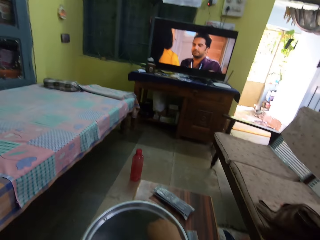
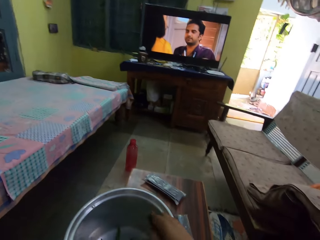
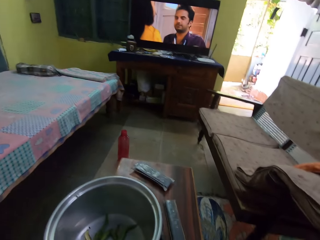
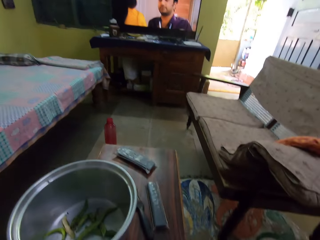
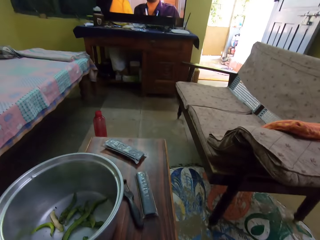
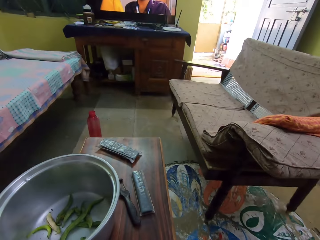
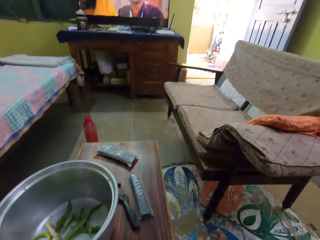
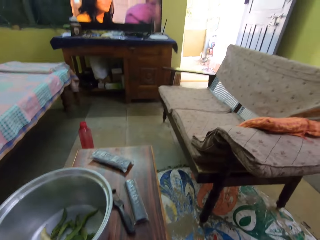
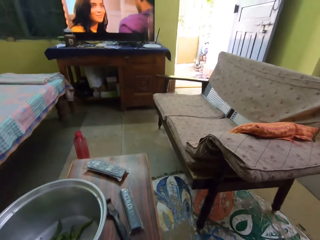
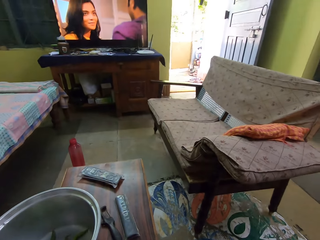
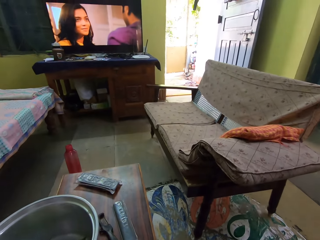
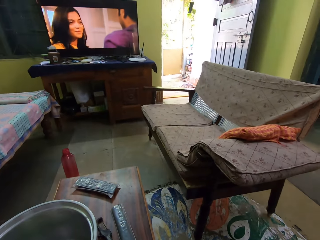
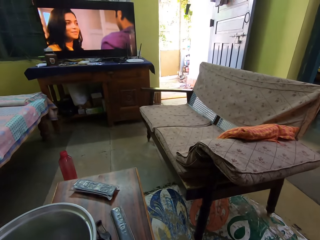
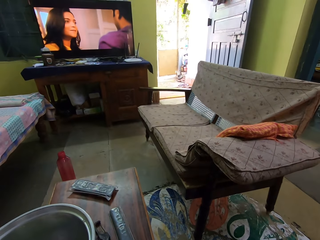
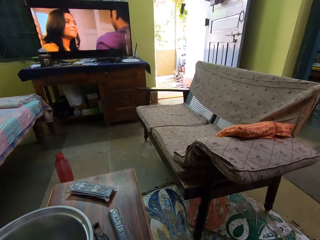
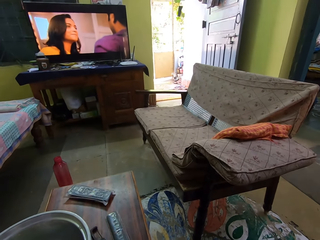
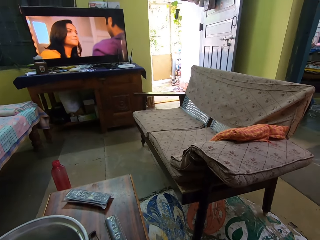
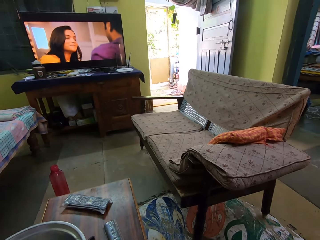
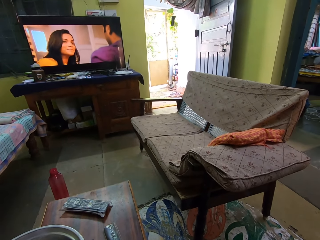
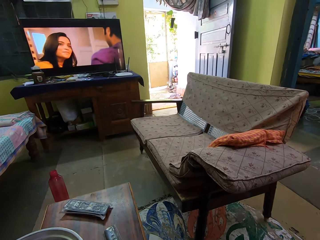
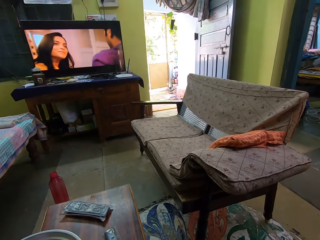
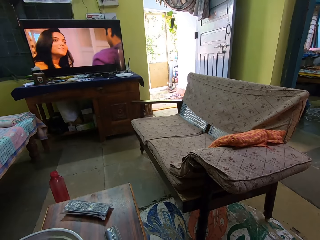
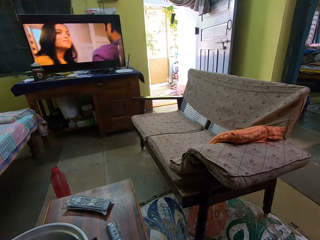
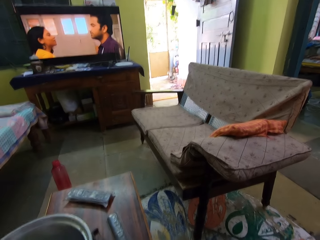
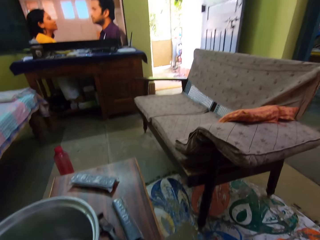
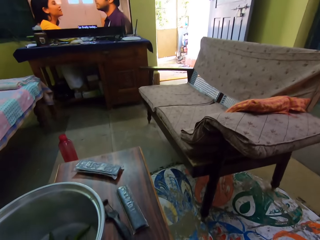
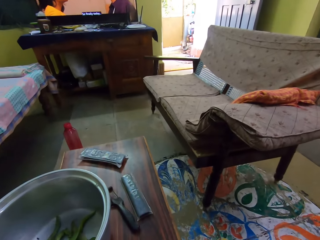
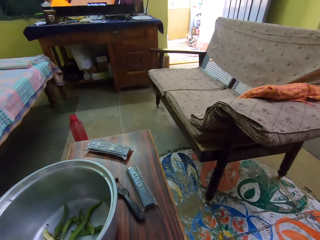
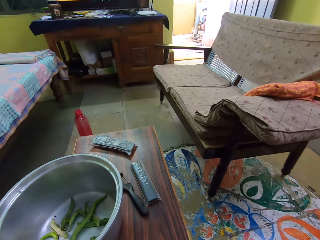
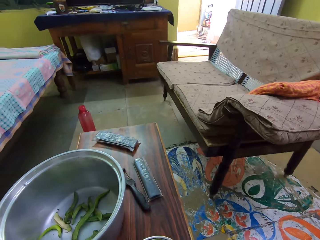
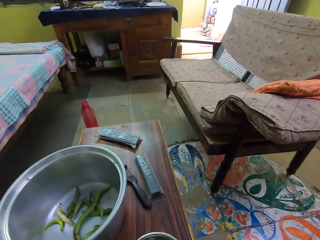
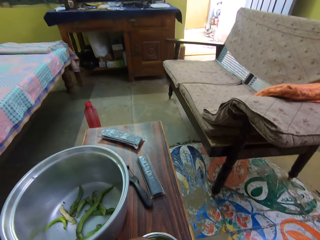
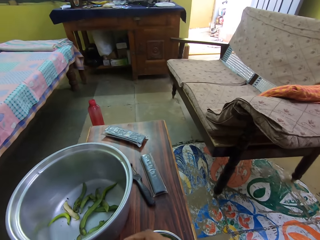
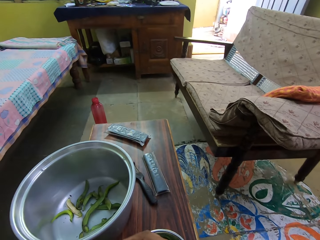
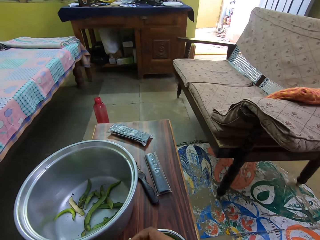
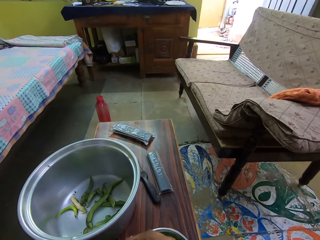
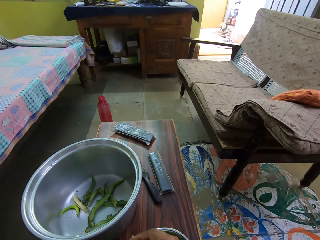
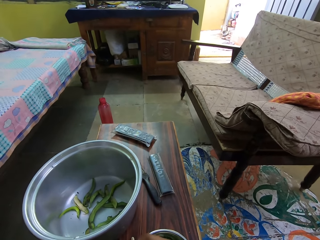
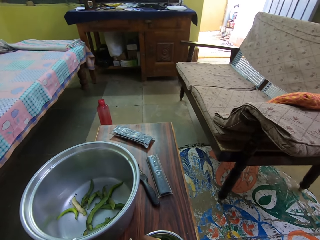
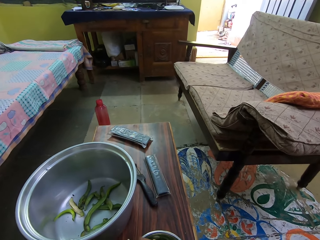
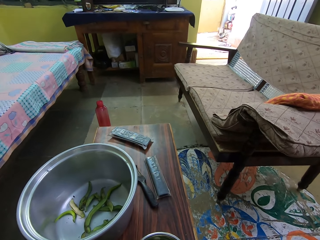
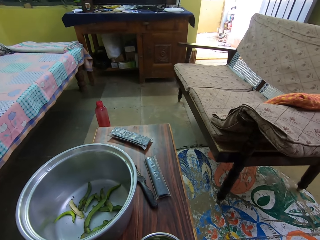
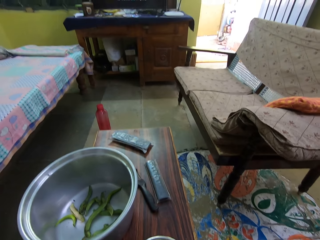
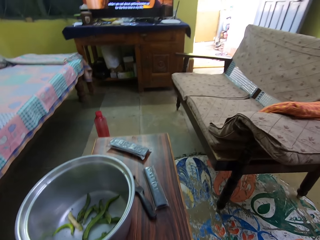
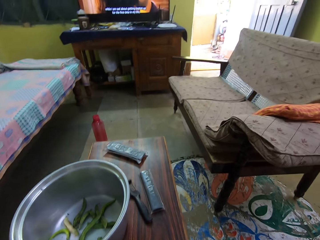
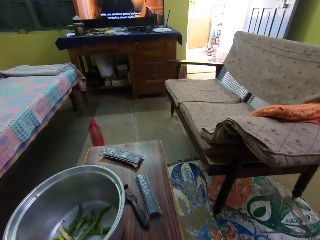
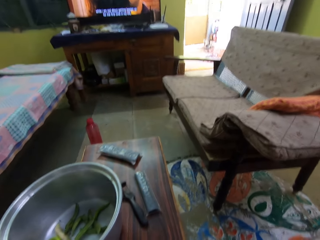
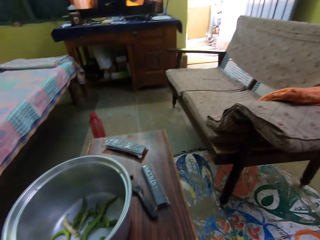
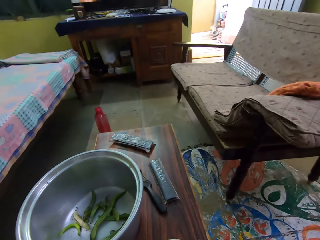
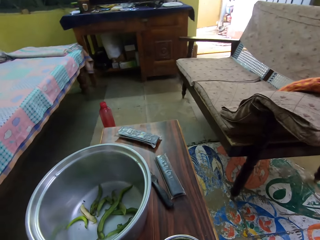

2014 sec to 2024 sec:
The camera wearer looks at the television. They look at the cooking pot.

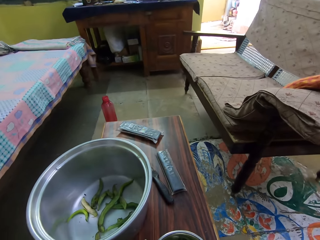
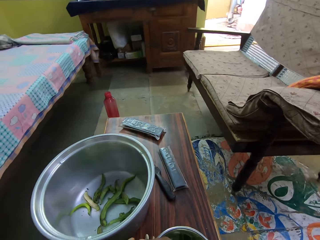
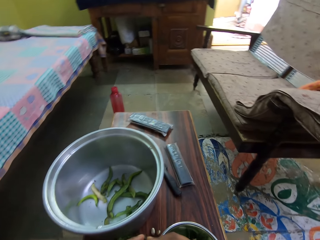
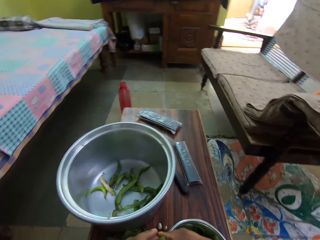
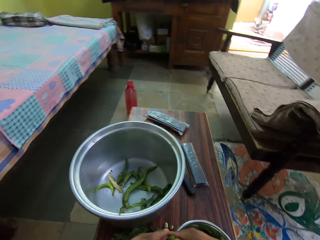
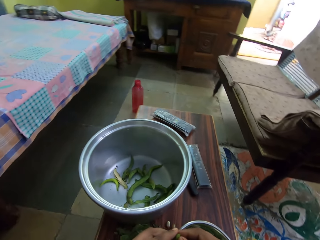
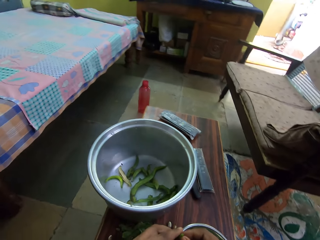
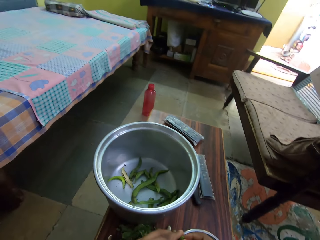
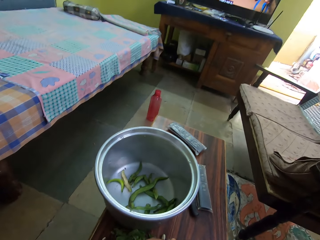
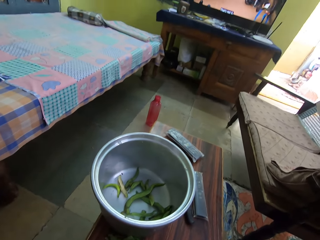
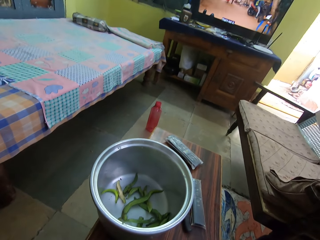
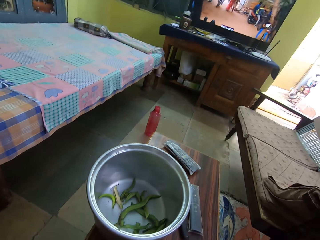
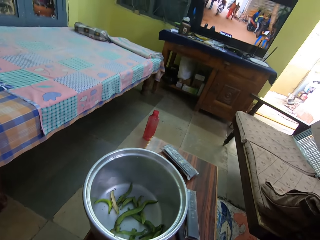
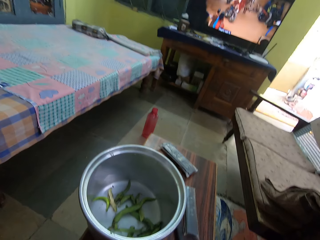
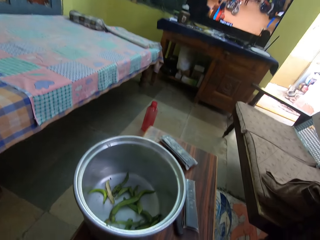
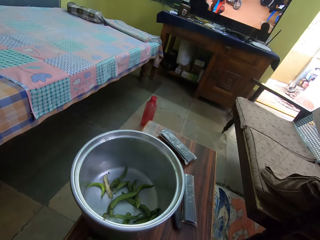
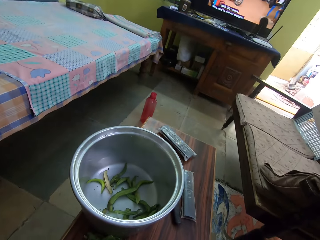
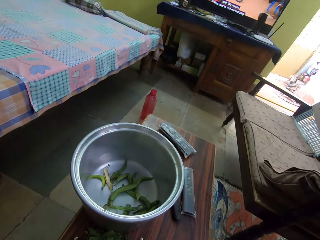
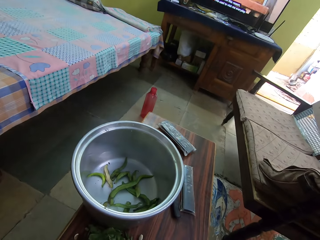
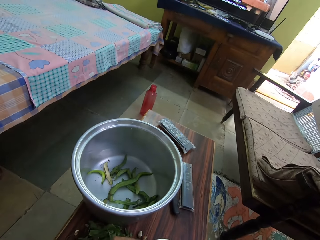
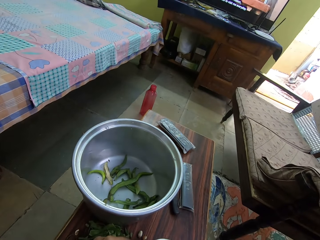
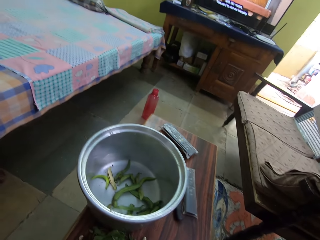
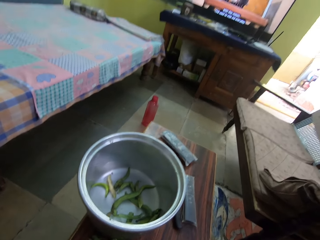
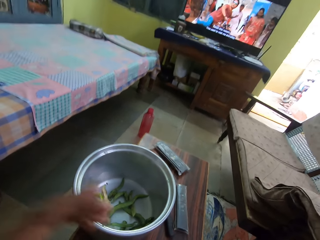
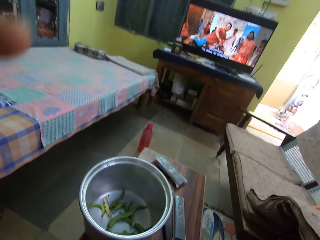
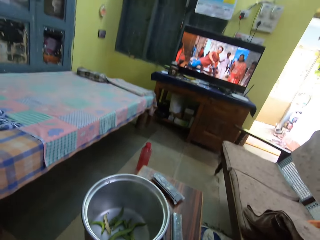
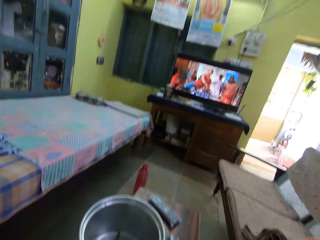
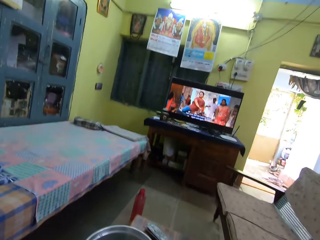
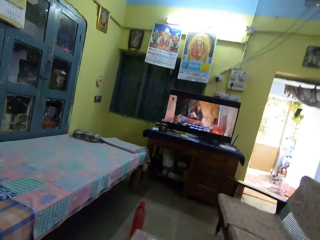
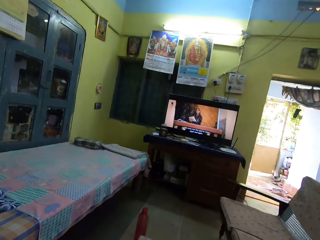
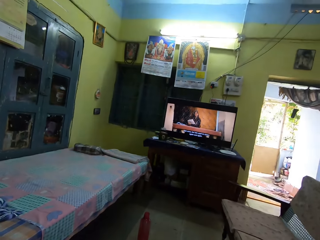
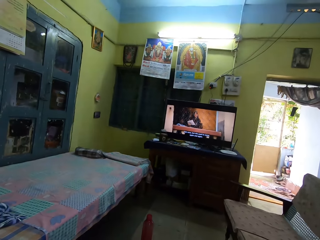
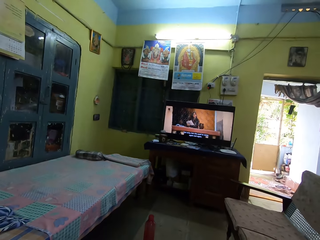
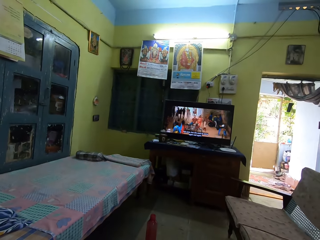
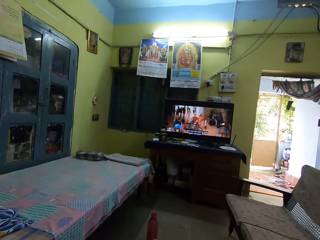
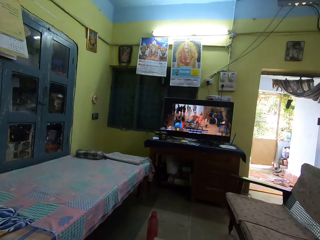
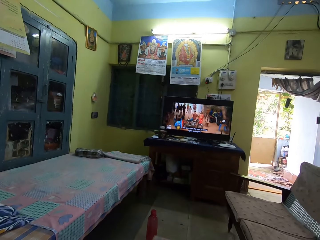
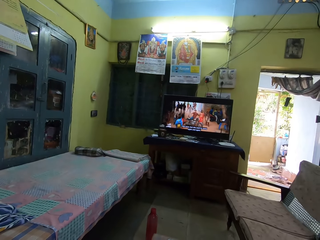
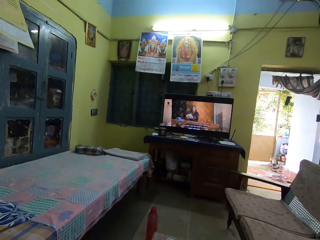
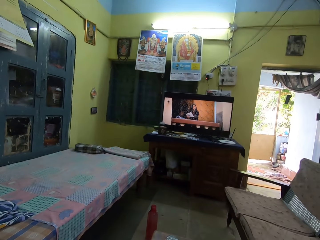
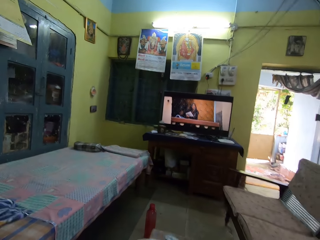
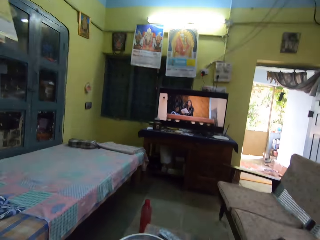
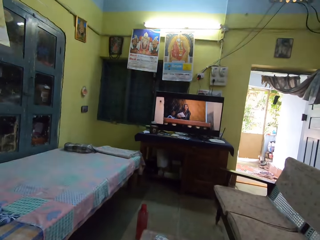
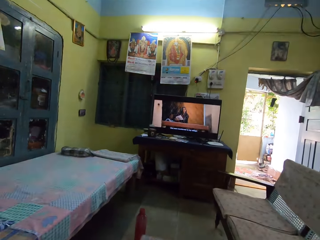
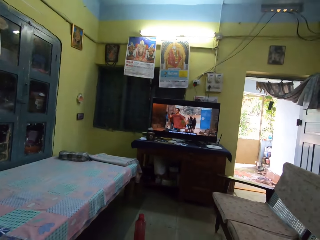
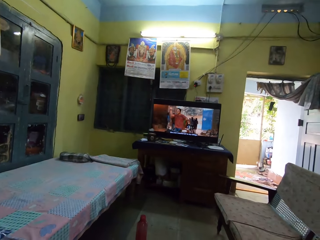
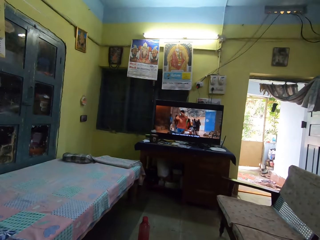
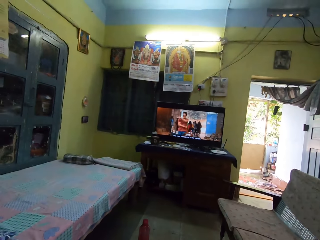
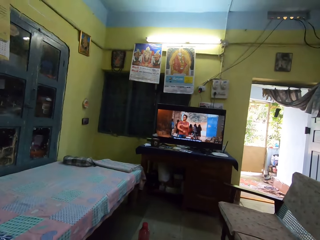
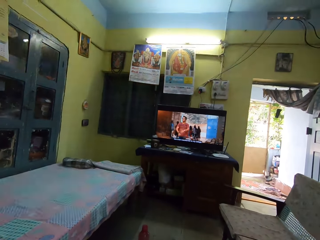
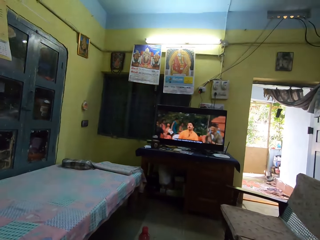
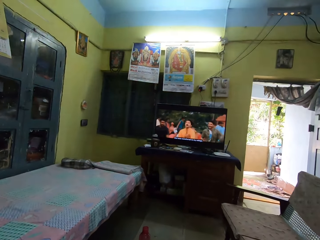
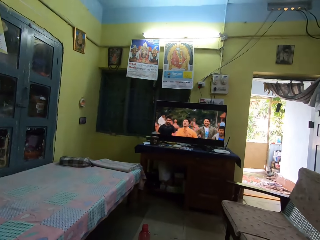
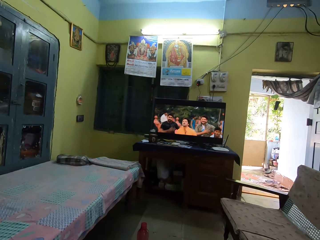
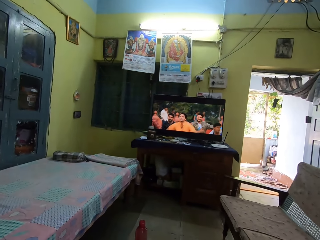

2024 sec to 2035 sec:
The camera wearer removes the seeds from the pod fruit with the hand. They move the hand. They look at the television.
